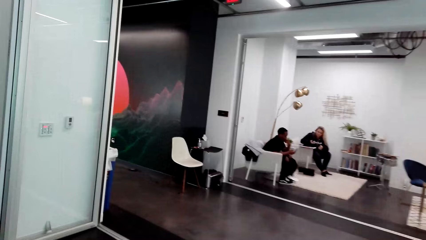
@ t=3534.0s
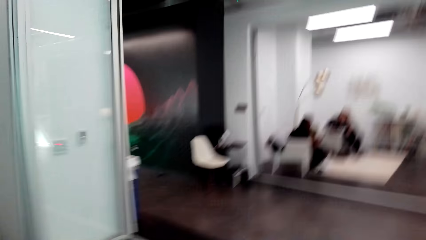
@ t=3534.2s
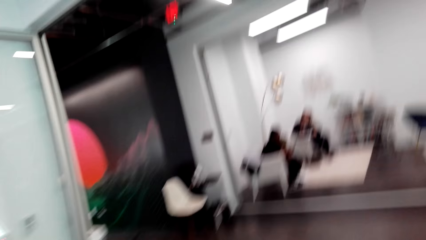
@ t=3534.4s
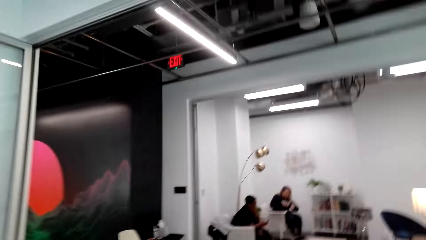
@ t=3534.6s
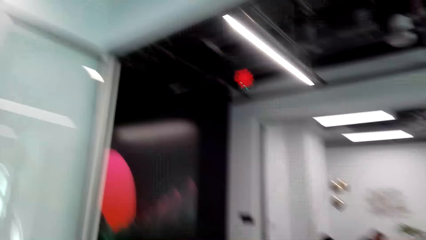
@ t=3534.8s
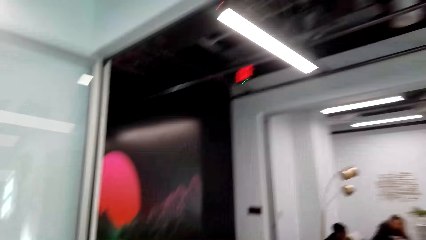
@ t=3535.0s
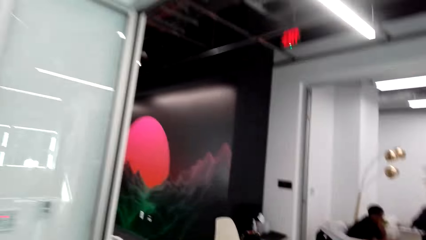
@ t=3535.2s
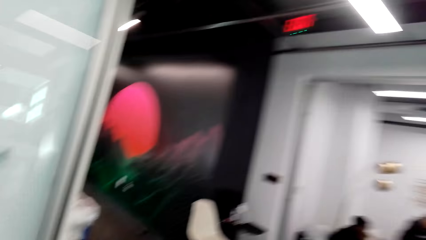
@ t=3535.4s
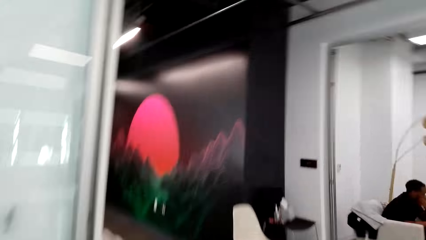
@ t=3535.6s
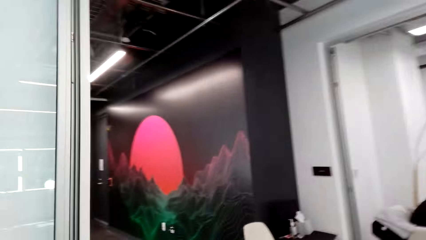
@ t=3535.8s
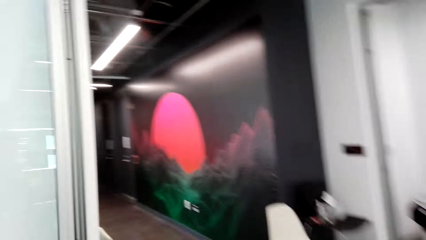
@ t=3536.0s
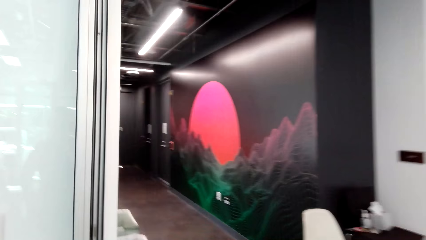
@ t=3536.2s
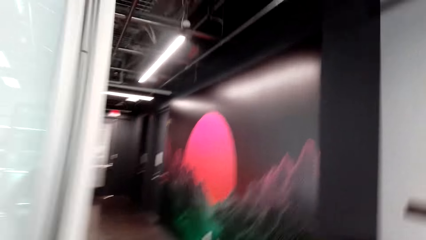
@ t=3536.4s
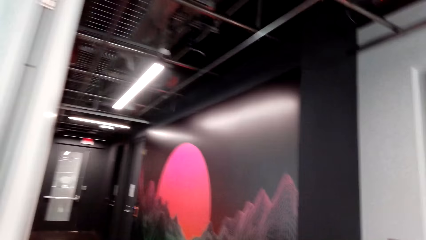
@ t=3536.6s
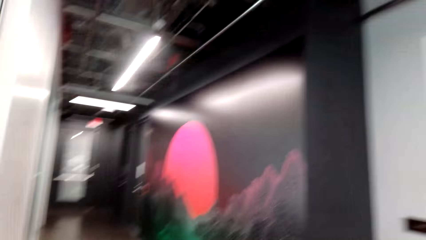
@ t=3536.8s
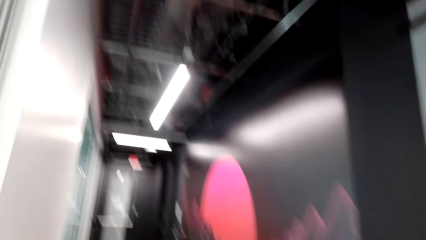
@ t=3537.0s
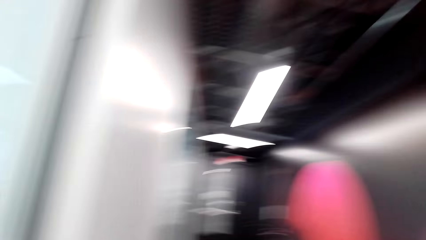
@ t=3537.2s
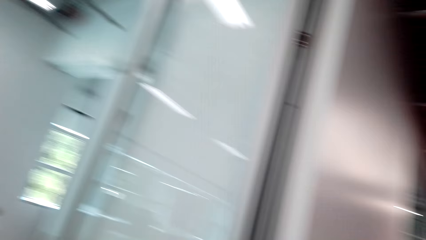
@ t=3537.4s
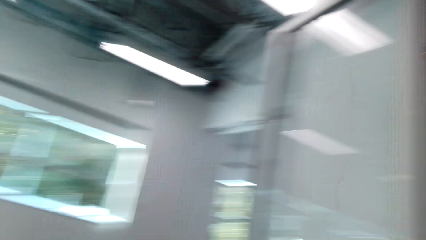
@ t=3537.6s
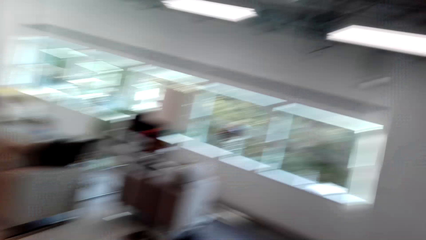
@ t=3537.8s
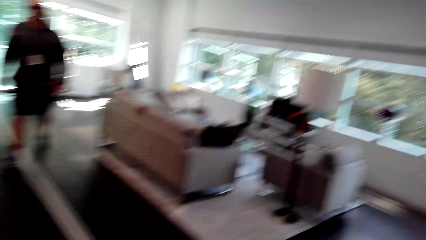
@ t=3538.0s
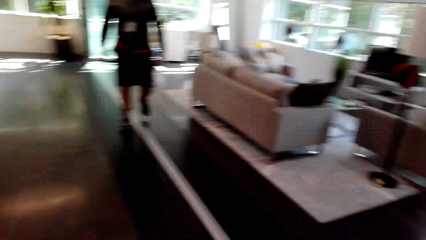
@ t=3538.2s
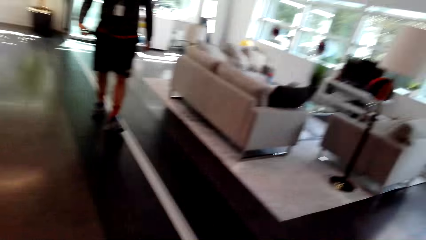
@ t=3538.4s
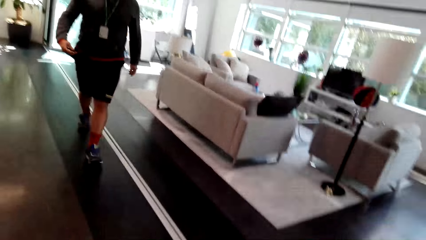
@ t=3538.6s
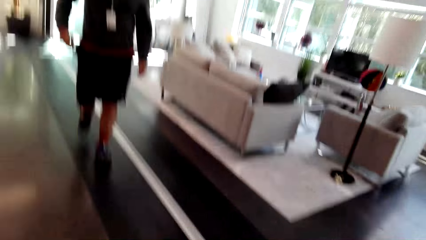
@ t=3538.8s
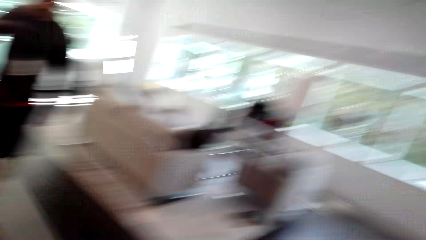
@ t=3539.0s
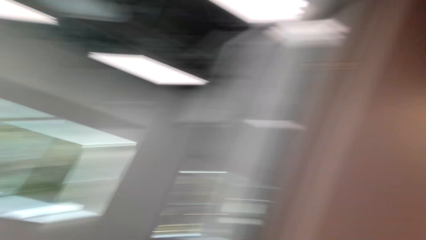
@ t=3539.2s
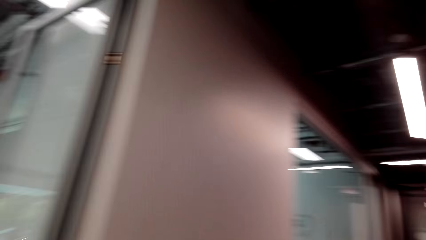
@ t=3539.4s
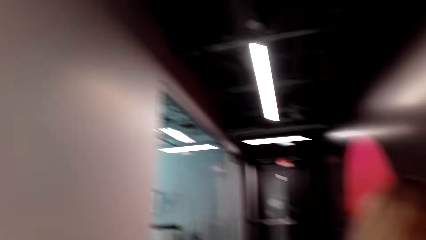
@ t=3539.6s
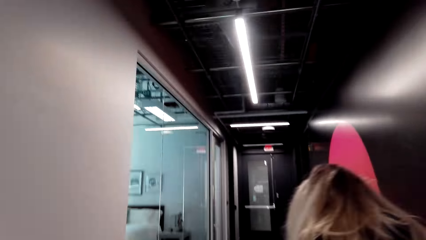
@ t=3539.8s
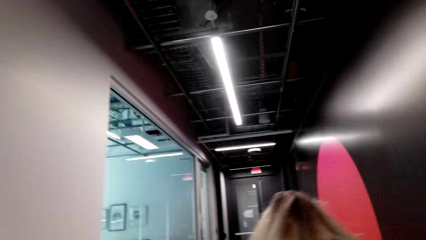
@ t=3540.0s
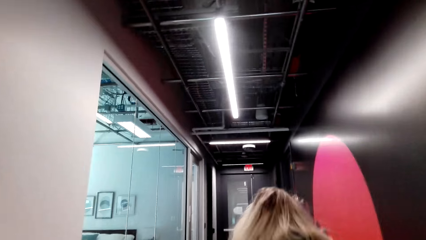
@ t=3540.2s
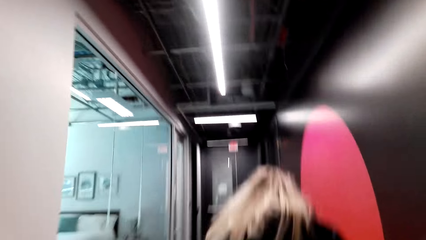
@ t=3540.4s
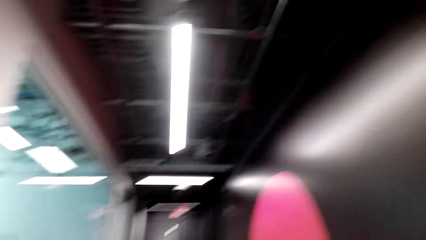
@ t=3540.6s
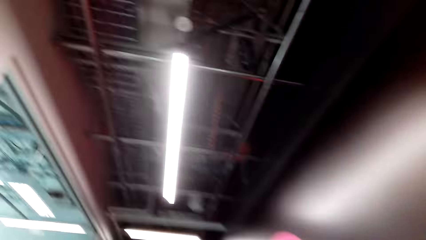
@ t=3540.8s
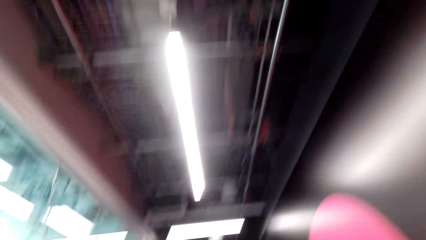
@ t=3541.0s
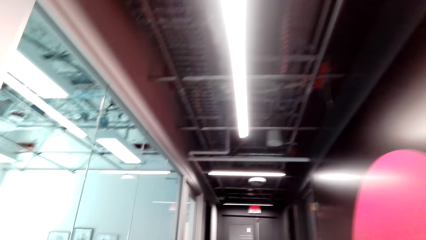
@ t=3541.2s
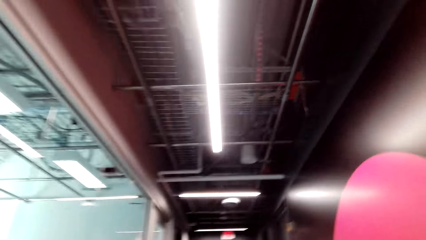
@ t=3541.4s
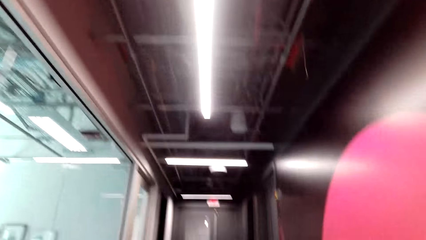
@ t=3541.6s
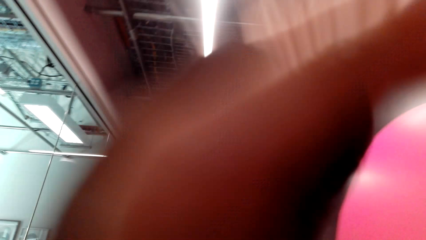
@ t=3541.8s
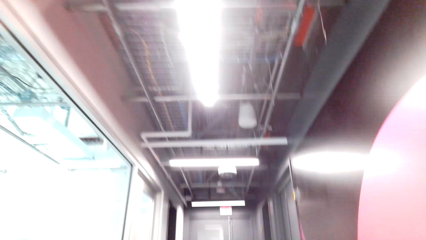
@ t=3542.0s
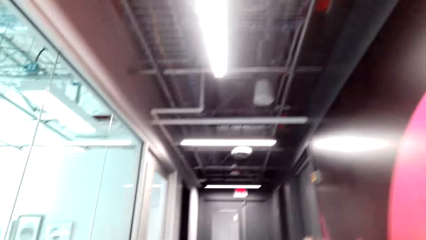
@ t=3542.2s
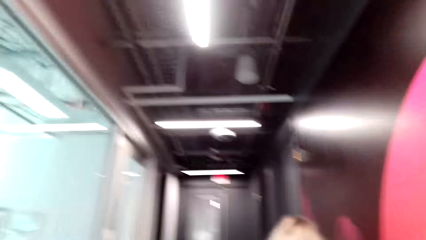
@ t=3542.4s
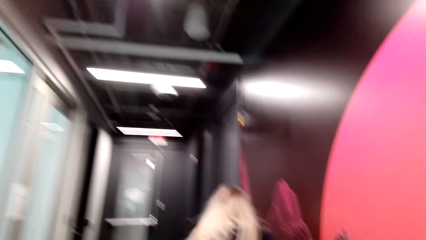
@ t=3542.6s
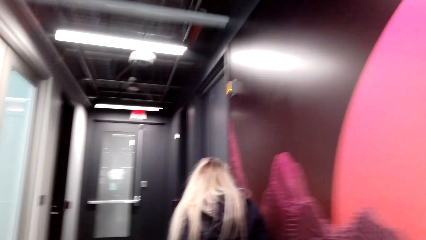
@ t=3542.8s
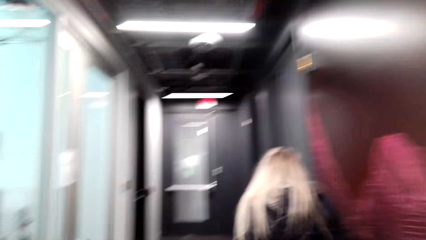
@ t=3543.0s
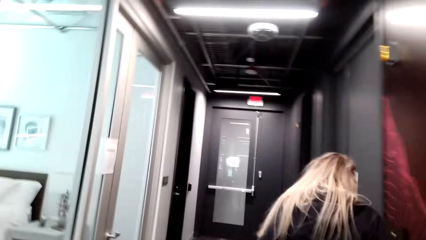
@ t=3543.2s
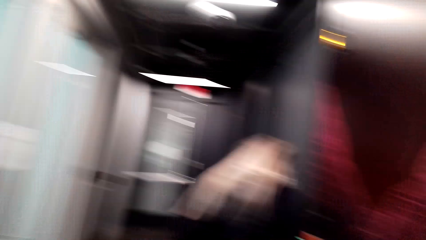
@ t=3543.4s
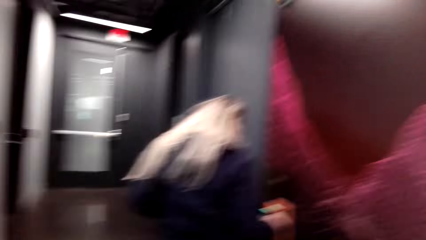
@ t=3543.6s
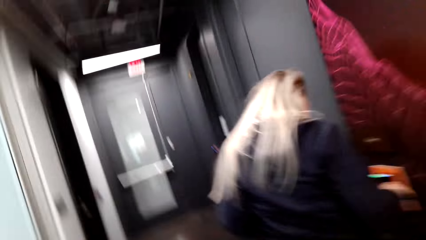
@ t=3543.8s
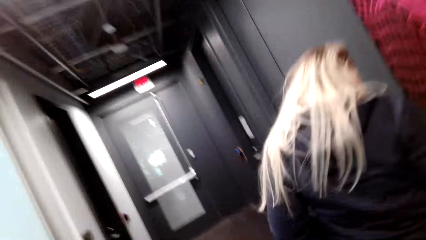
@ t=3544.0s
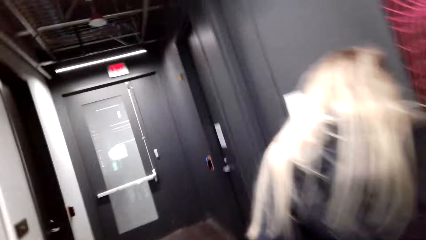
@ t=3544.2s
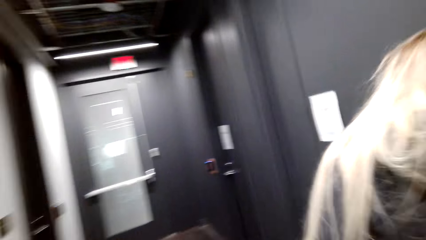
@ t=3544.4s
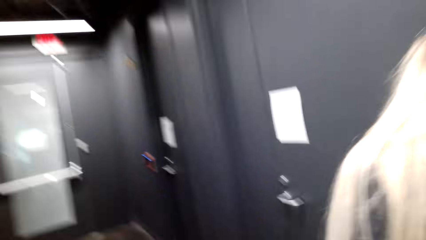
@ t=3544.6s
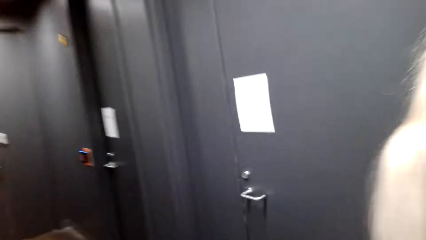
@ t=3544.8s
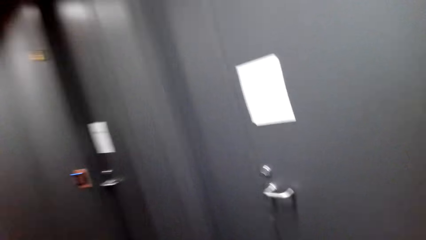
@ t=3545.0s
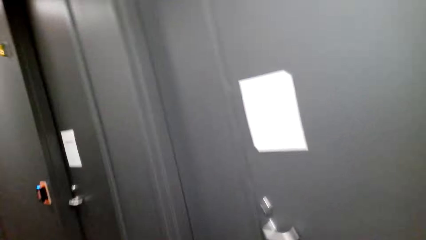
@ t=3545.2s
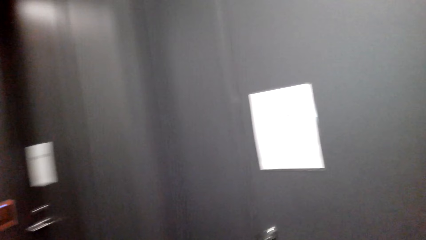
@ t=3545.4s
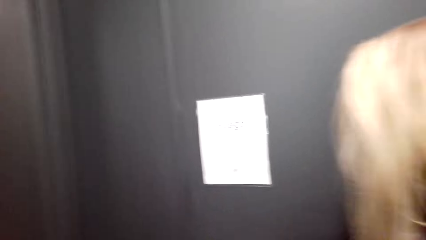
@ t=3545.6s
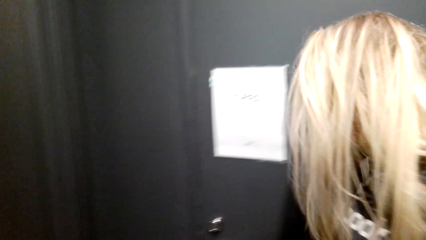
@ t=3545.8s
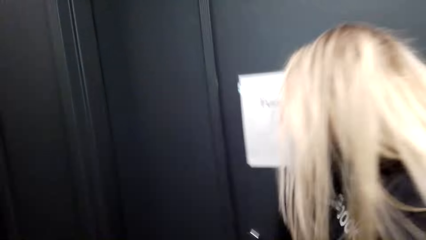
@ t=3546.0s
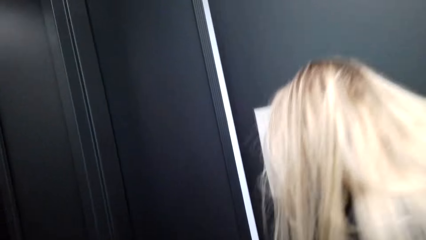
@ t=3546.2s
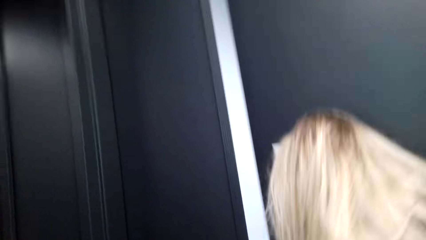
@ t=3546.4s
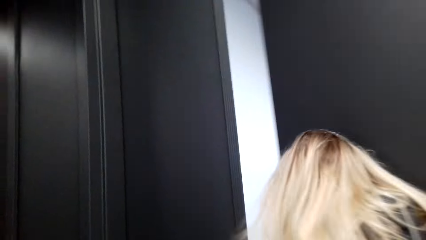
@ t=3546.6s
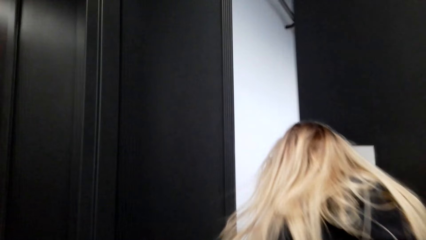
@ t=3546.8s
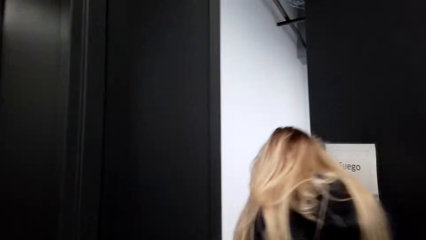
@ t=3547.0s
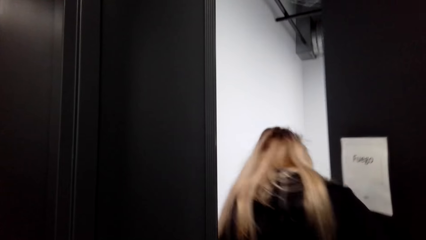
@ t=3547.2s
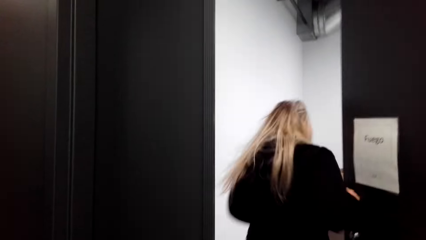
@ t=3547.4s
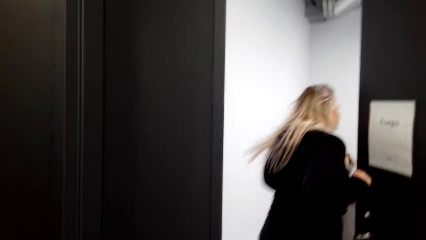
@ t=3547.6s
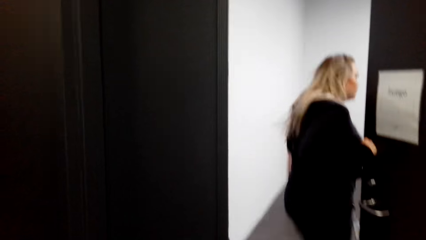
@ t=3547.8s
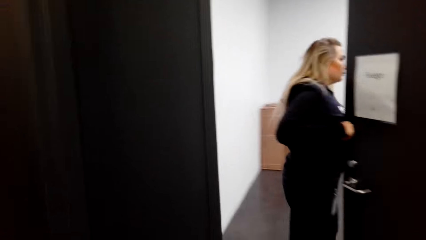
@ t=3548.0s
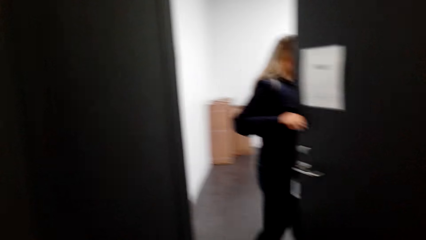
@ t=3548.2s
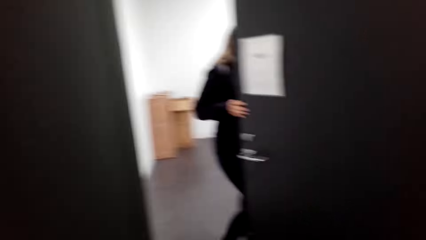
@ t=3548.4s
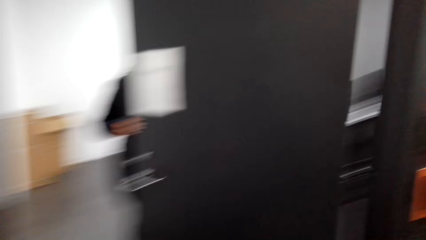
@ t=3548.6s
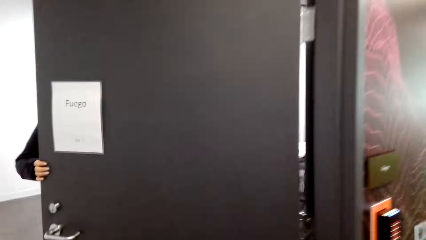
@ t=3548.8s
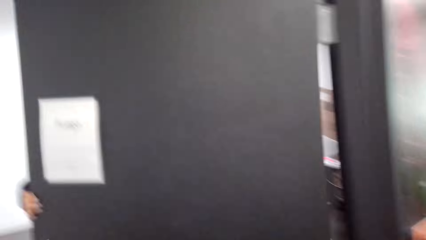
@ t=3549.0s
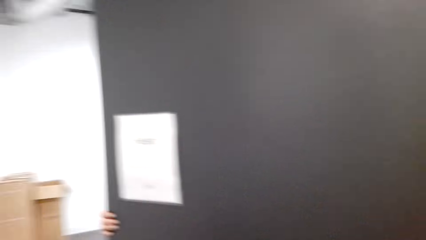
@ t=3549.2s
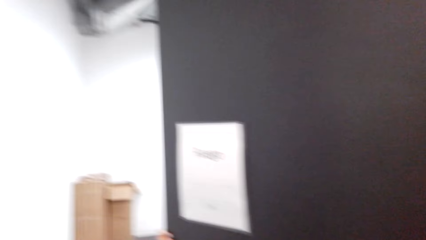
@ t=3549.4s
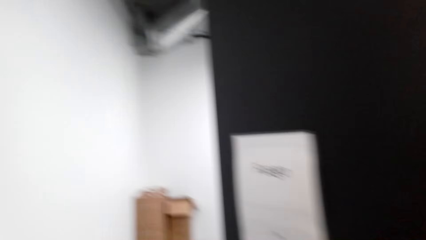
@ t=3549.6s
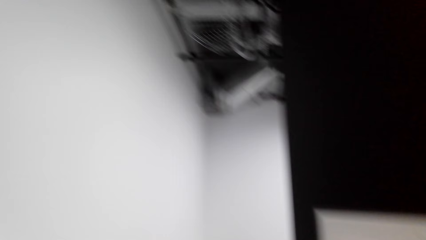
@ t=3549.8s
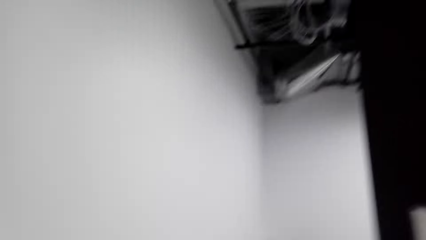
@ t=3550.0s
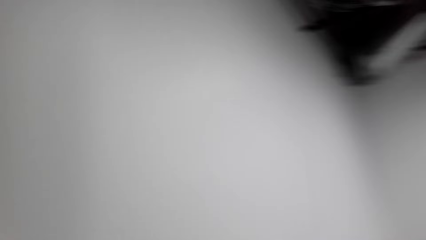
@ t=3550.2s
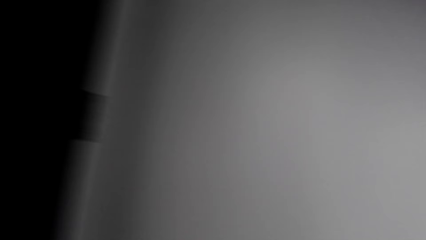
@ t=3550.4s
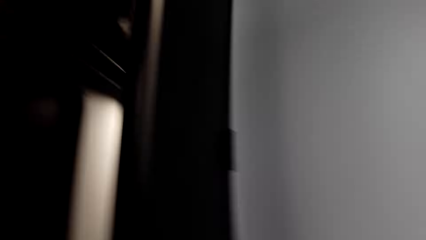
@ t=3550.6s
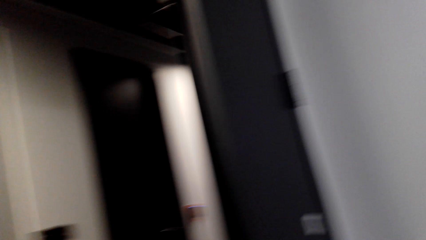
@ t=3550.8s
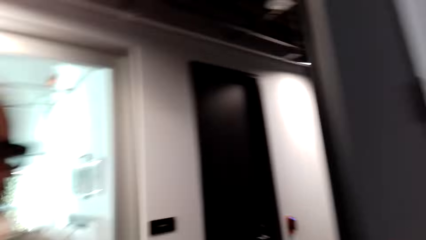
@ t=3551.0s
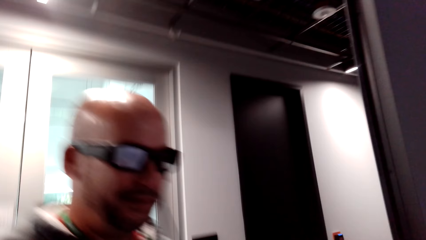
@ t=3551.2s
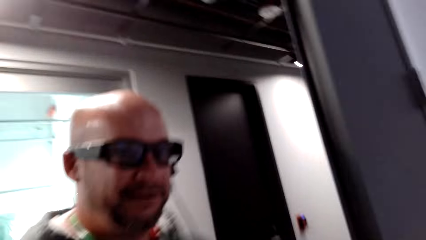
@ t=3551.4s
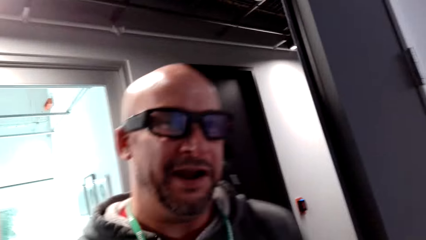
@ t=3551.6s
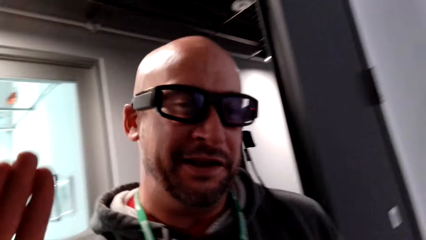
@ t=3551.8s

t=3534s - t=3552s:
The camera wearer walks around the room. The man walks on the floor. The camera wearer walks around the corridor. A woman stands by the wall. The camera wearer walks around the corridor. The woman opens a door and closes the door. The camera wearer and the man get inside the room. They look around.
